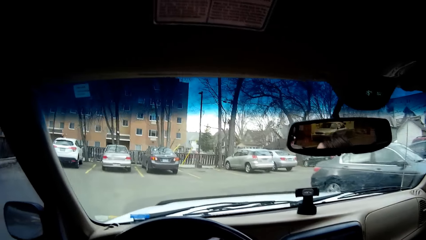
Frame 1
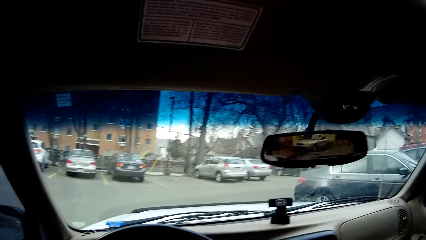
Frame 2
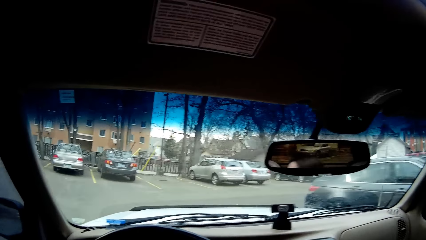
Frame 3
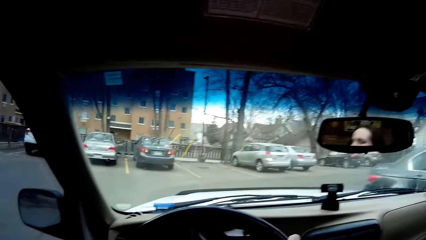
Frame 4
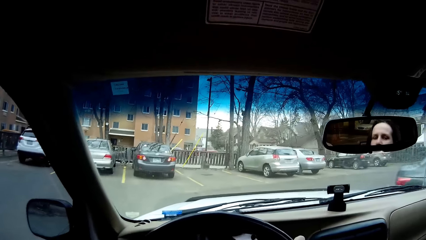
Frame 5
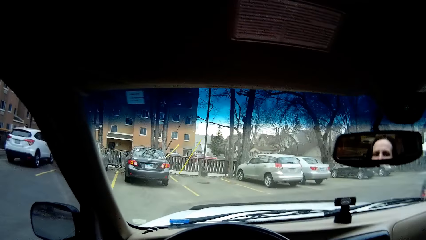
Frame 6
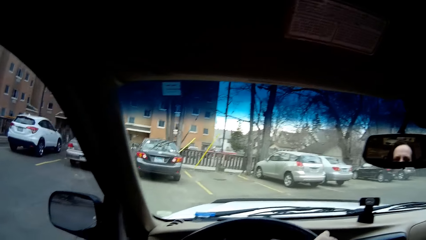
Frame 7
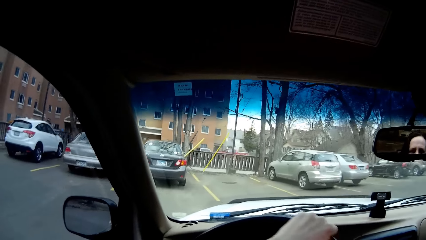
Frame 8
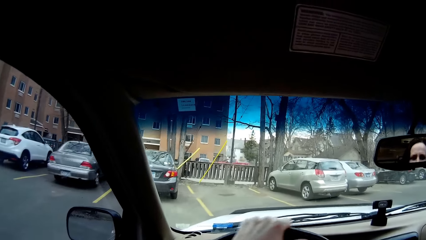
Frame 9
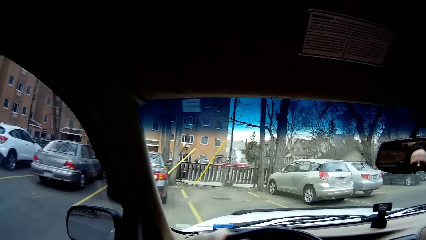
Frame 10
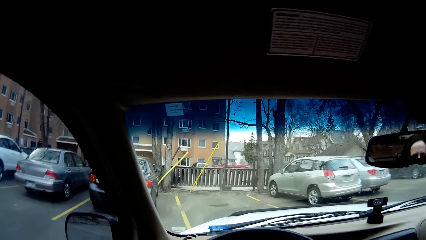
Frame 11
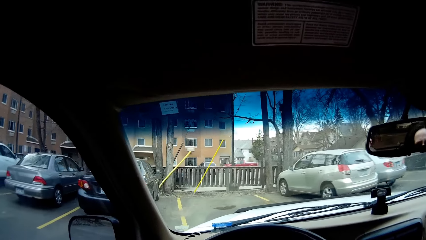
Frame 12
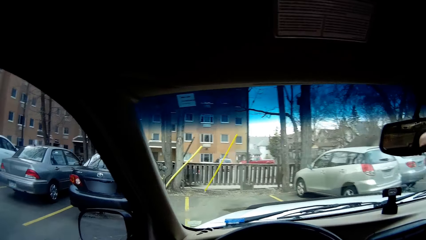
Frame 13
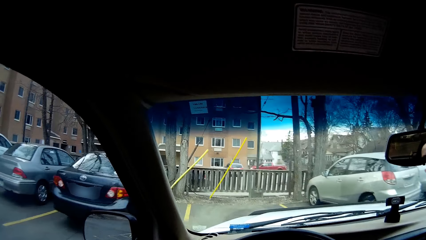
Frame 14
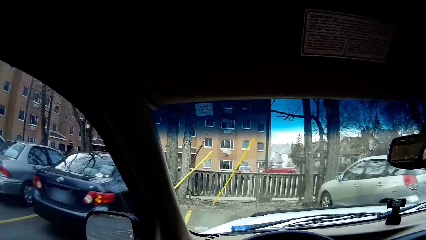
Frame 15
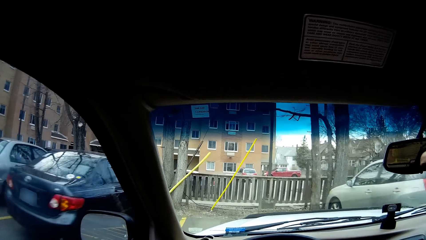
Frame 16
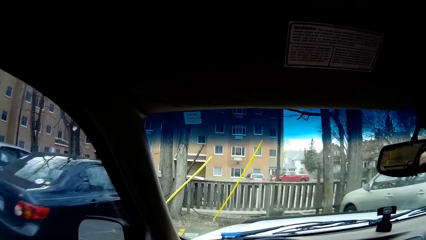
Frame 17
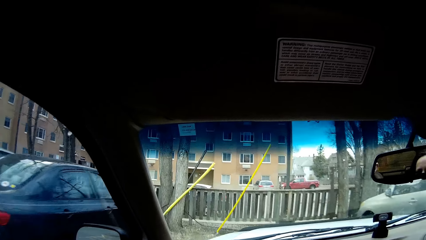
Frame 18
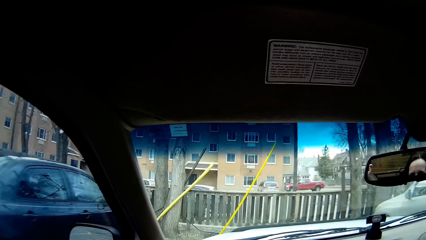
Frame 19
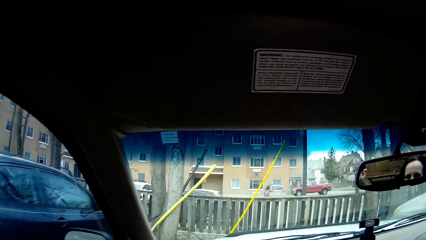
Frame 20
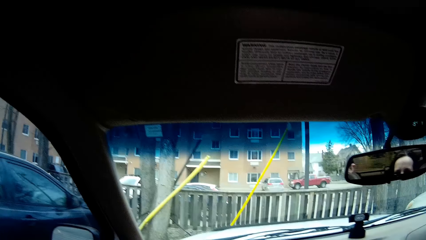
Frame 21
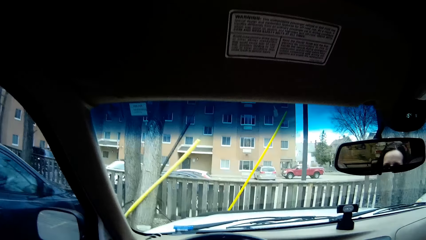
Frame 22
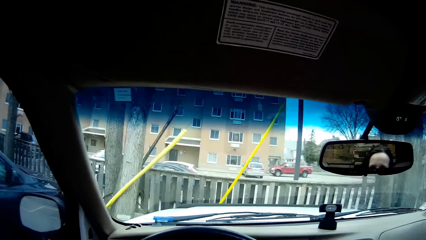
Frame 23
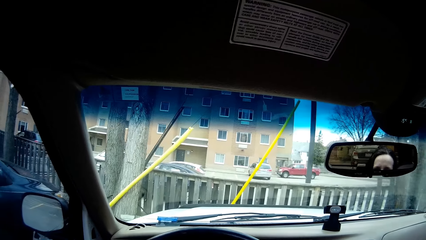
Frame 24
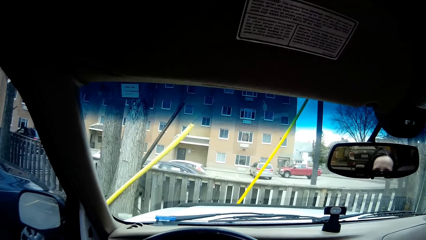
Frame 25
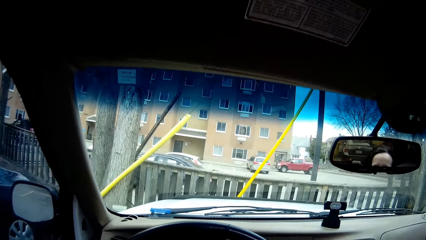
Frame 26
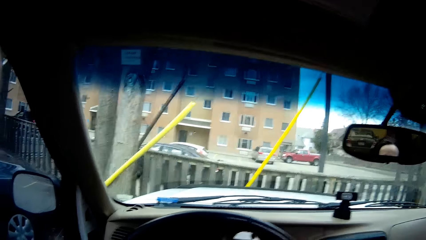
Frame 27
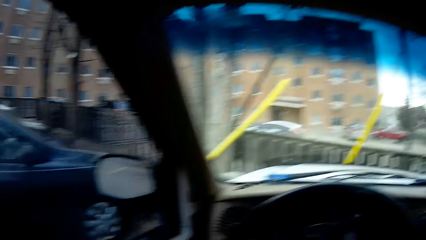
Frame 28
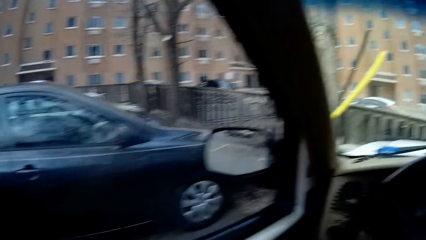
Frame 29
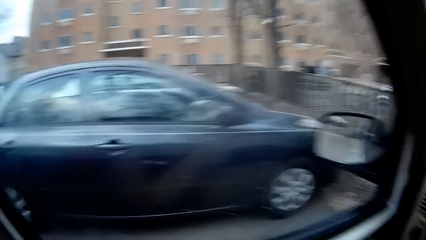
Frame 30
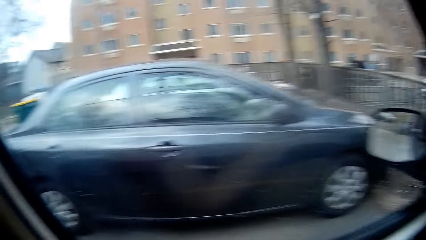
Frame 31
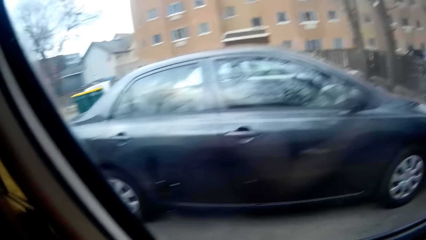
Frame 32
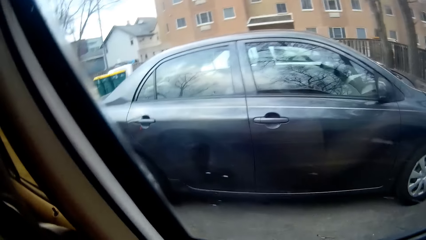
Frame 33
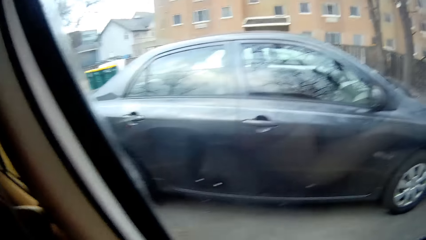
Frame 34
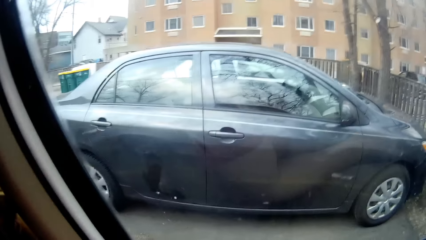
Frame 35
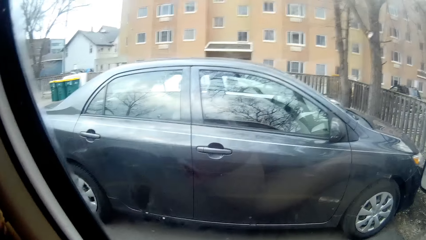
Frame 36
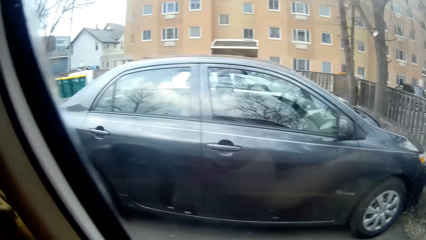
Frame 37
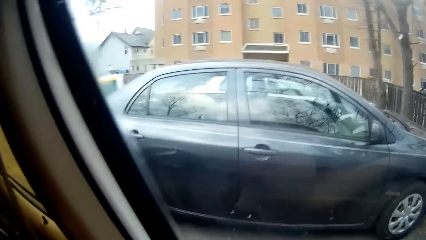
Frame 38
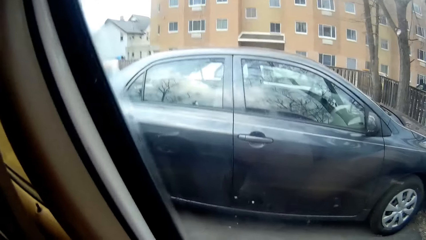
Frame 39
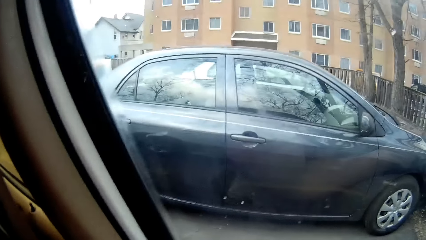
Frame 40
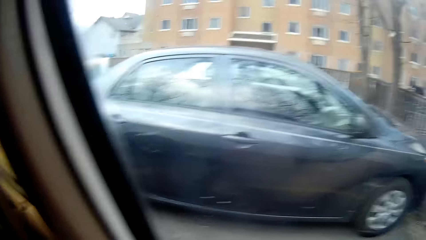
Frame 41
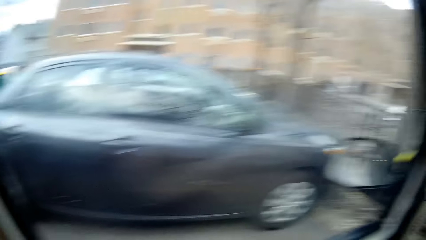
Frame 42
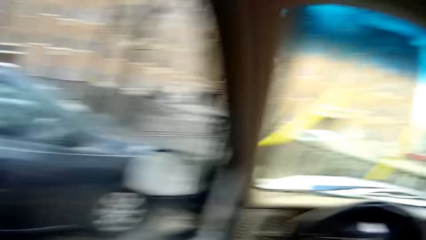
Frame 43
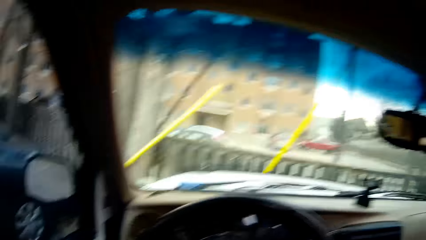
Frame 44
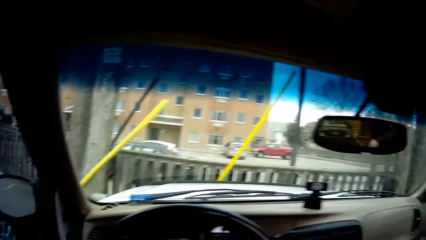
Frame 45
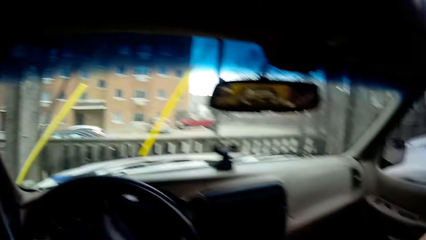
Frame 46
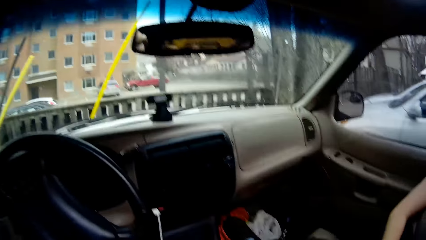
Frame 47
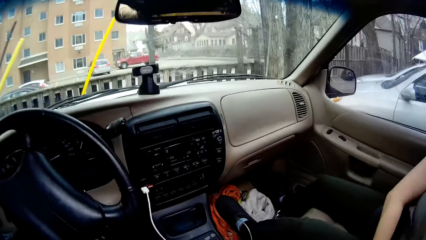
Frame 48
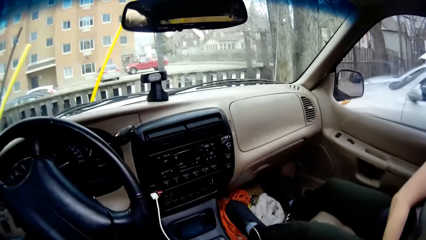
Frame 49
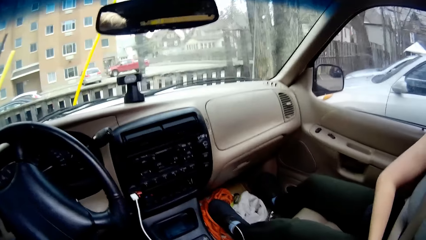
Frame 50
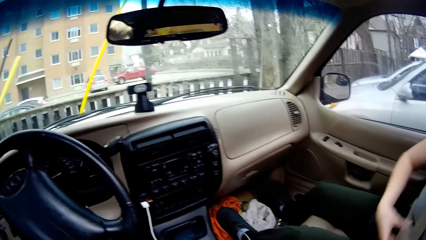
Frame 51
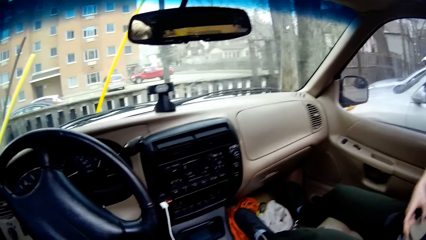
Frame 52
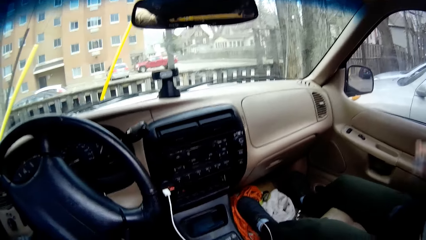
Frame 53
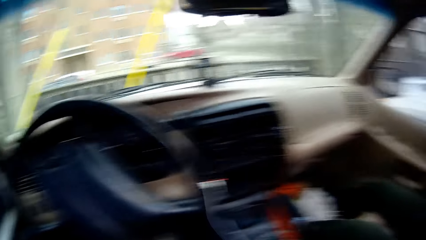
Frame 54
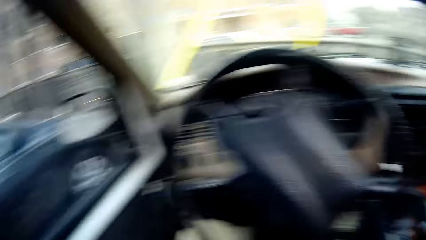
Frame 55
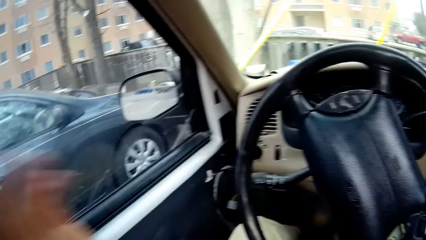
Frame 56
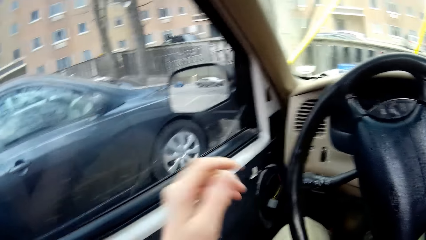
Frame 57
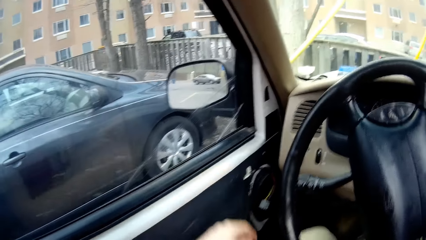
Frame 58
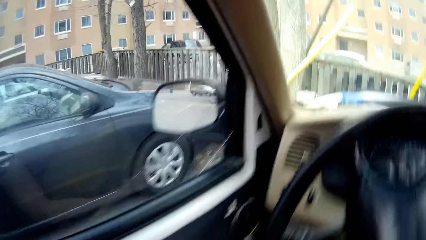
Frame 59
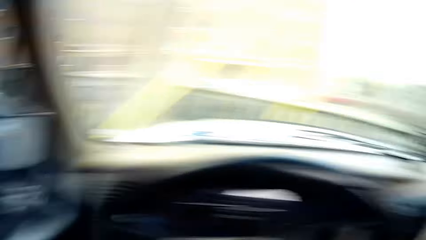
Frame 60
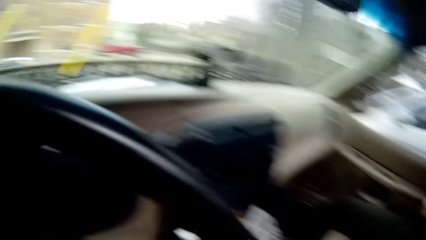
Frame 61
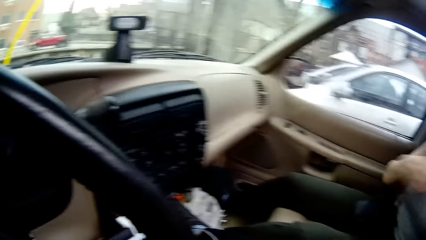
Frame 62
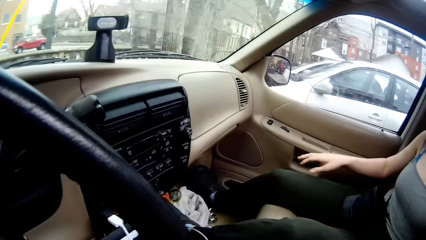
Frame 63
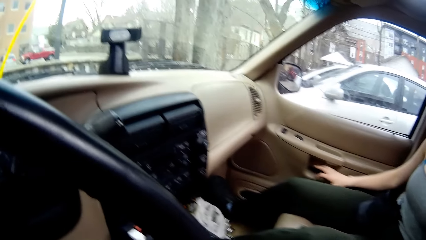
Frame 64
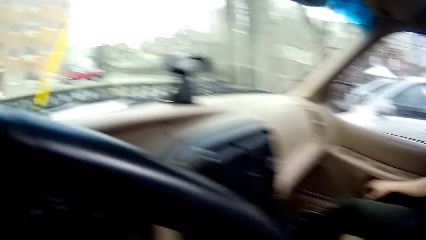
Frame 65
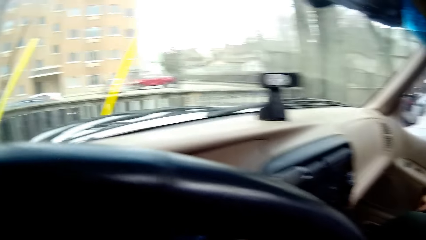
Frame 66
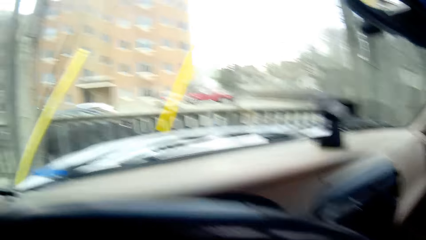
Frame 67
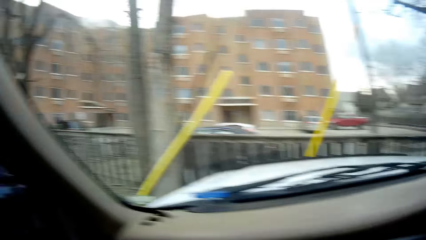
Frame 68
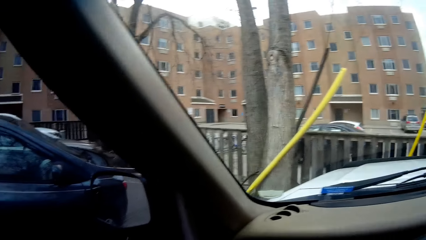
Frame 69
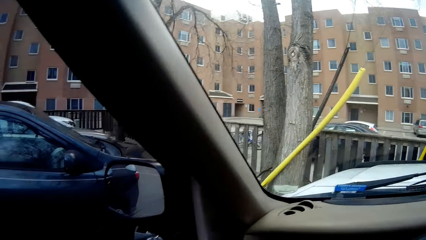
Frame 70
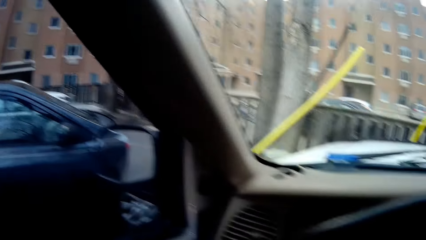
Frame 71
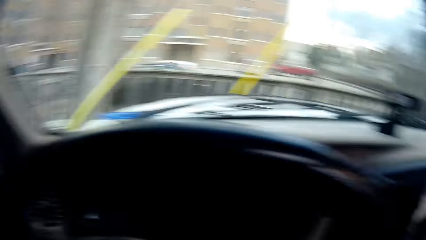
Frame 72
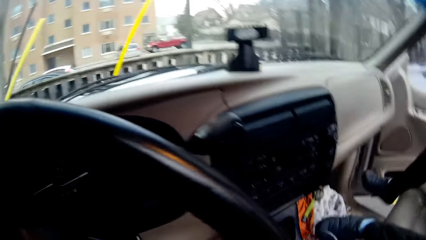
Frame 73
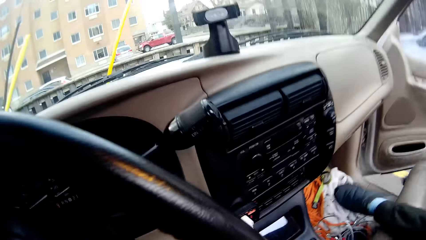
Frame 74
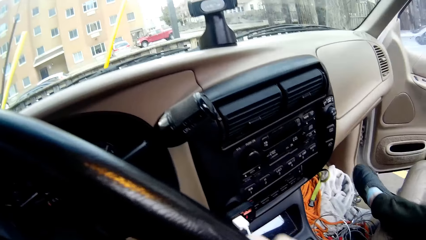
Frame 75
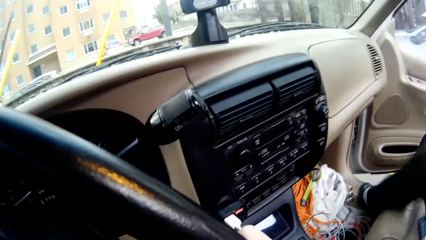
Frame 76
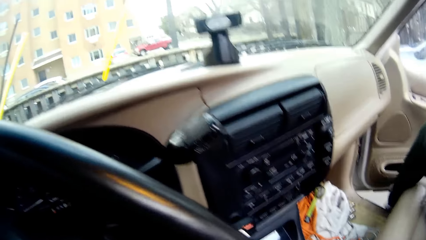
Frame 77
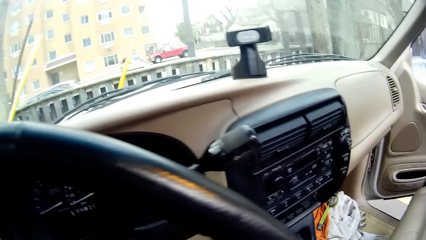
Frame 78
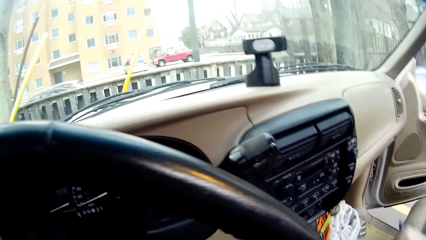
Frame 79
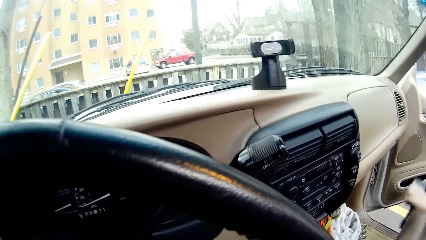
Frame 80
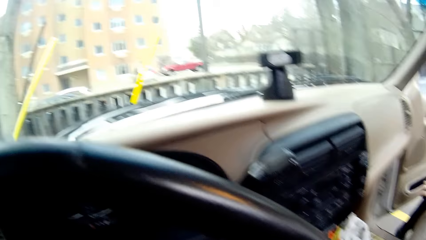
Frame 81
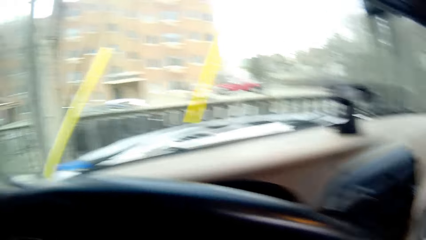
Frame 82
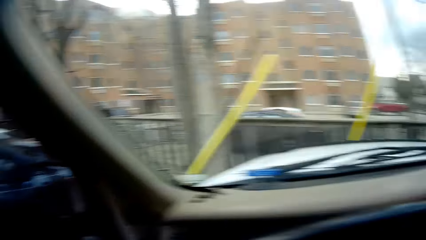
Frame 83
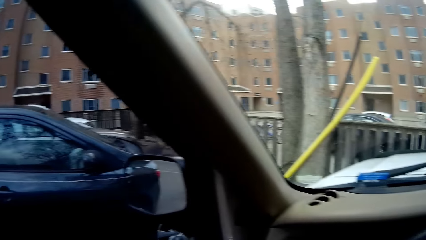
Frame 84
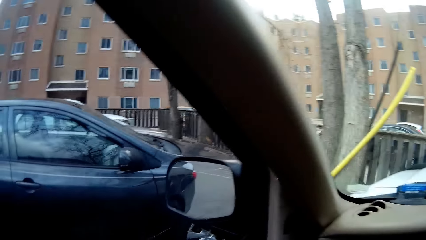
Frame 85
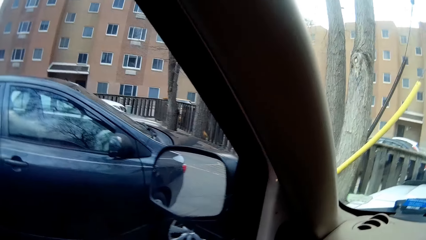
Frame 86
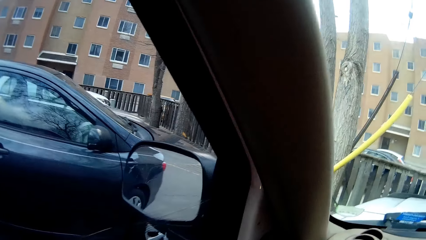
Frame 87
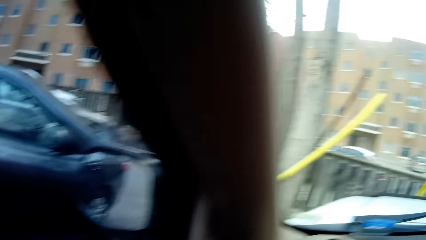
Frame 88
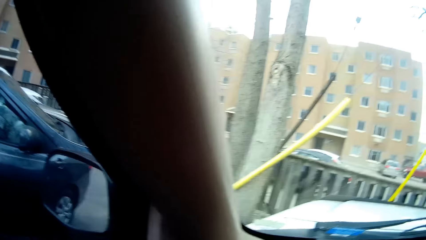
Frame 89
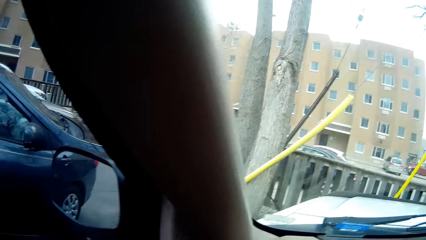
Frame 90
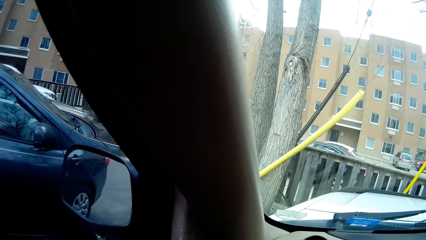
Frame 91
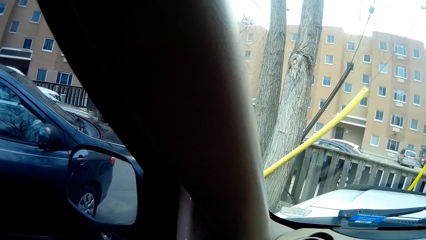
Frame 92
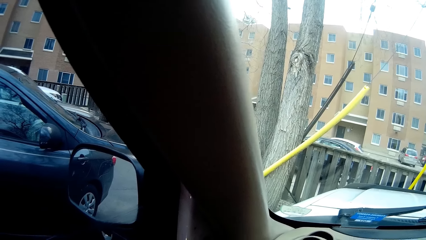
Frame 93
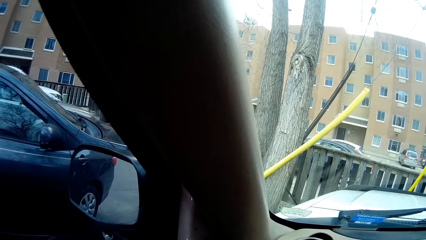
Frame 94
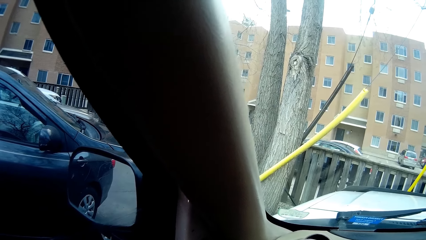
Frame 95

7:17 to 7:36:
The camera wearer parks the car at a parking lot or on a driveway. A woman unlocks her seat belt, opens the door and steps out of the car.
